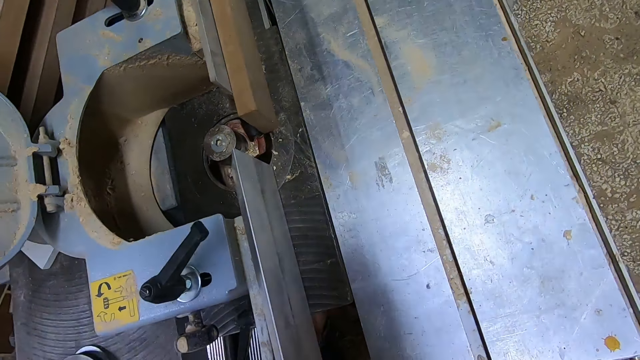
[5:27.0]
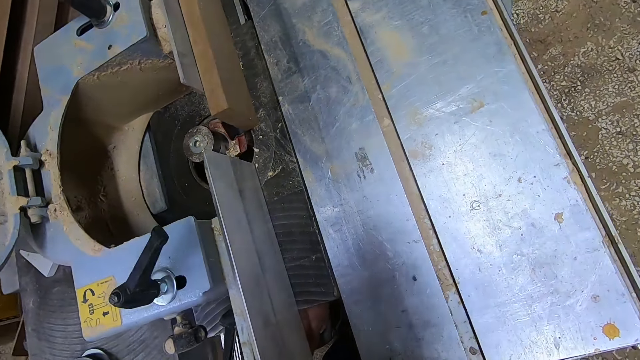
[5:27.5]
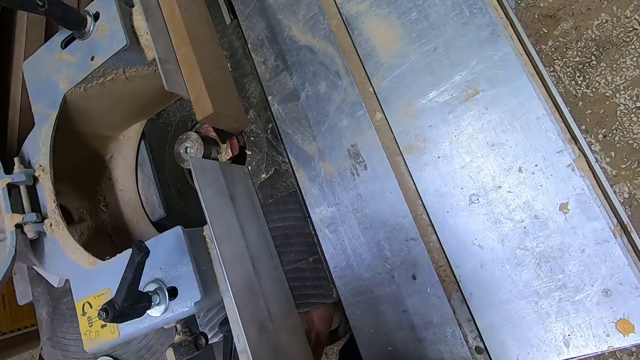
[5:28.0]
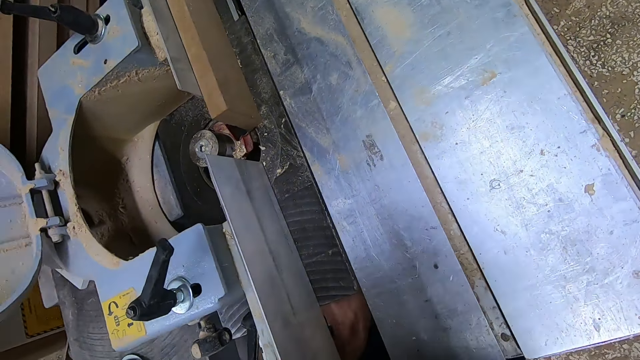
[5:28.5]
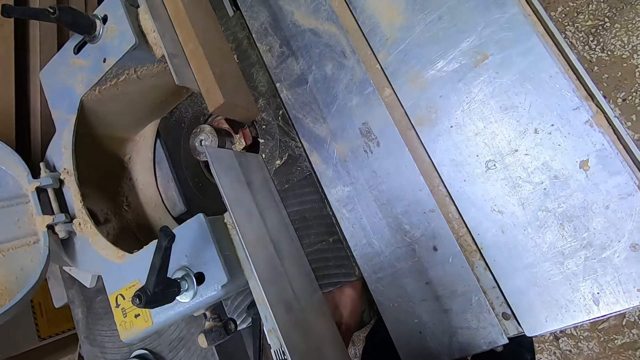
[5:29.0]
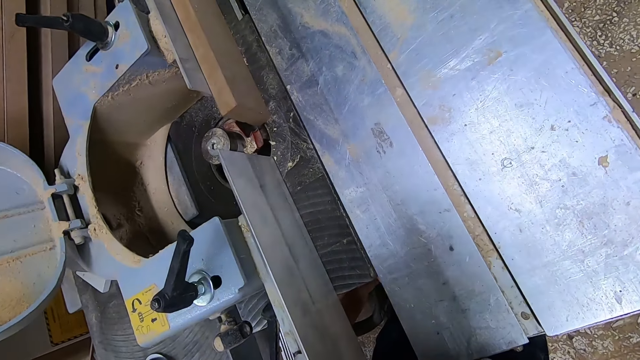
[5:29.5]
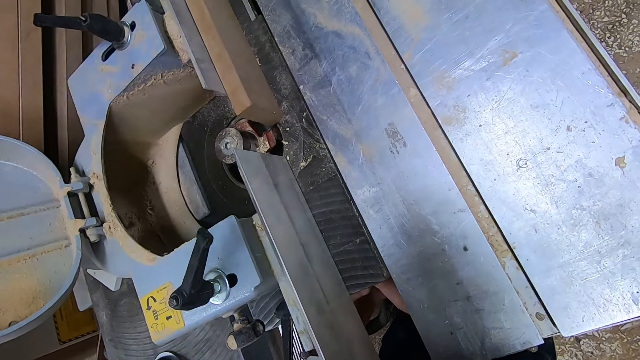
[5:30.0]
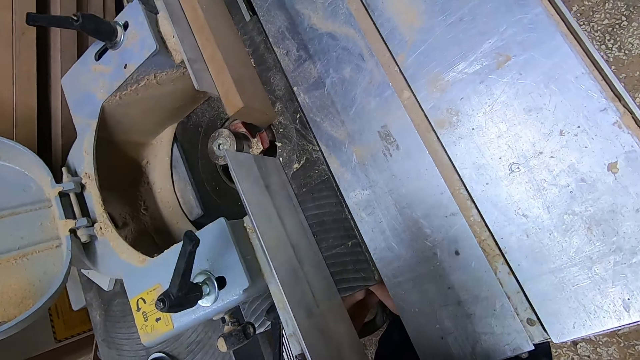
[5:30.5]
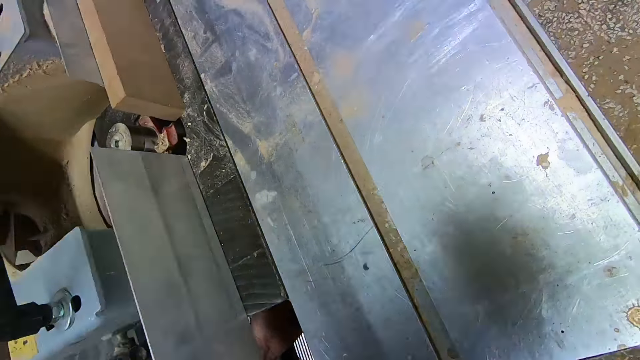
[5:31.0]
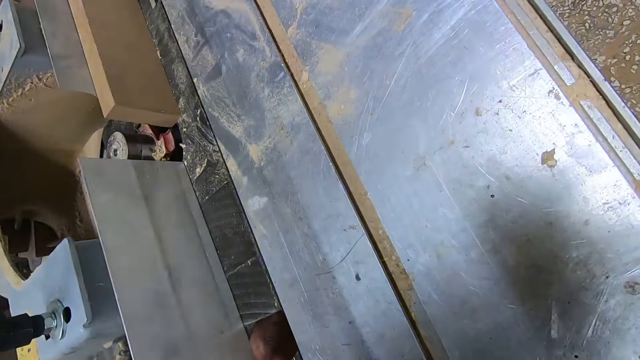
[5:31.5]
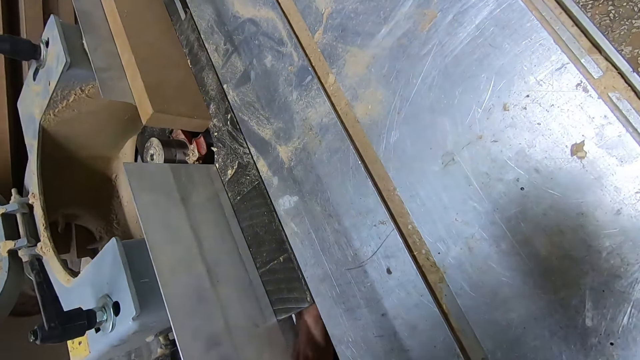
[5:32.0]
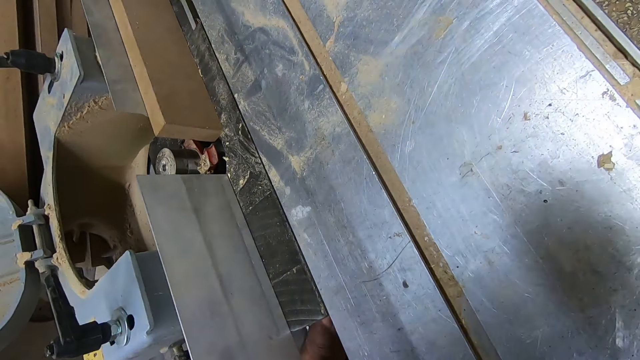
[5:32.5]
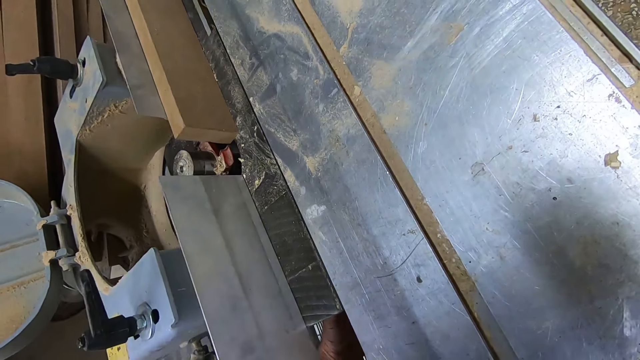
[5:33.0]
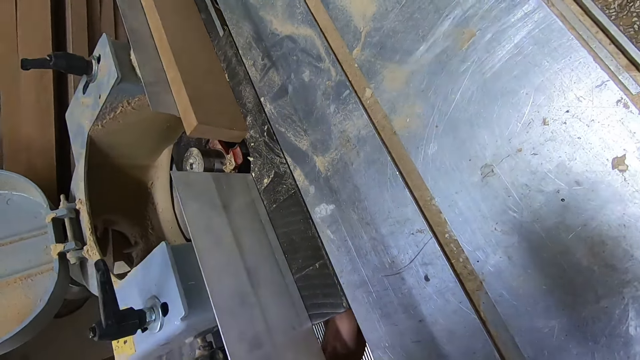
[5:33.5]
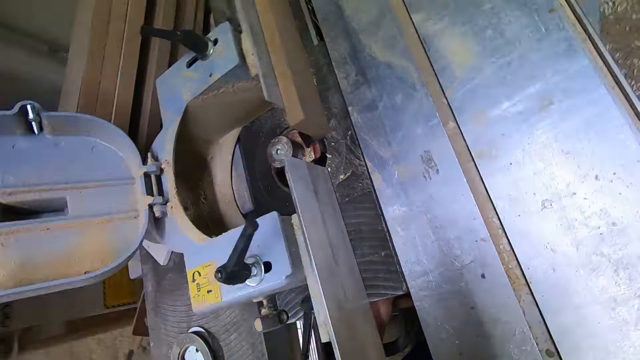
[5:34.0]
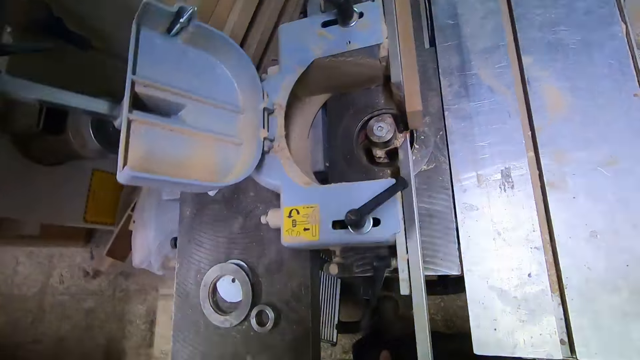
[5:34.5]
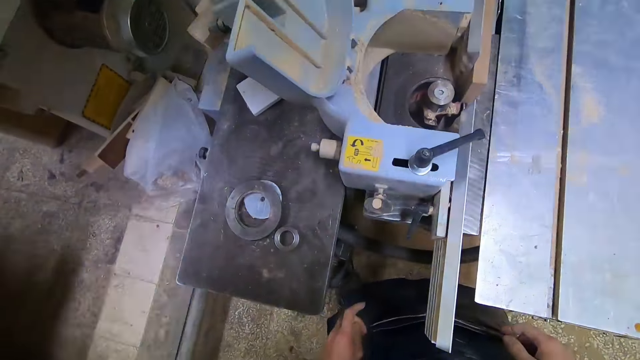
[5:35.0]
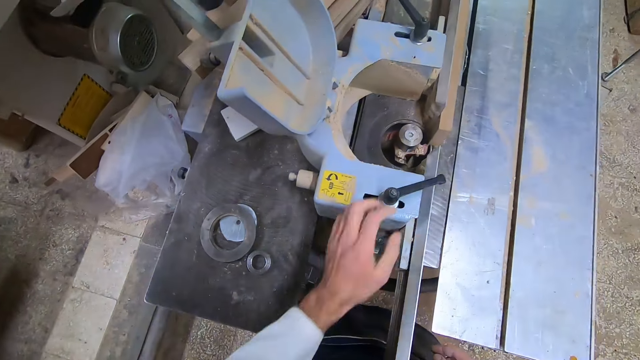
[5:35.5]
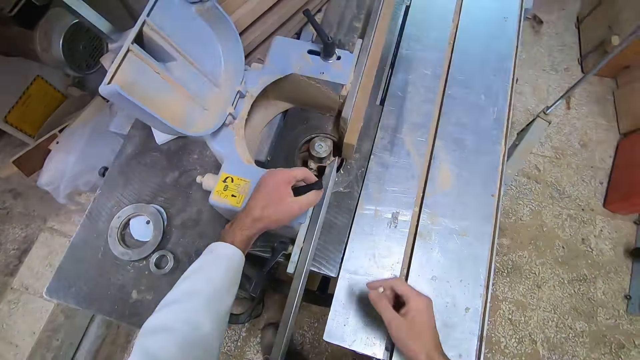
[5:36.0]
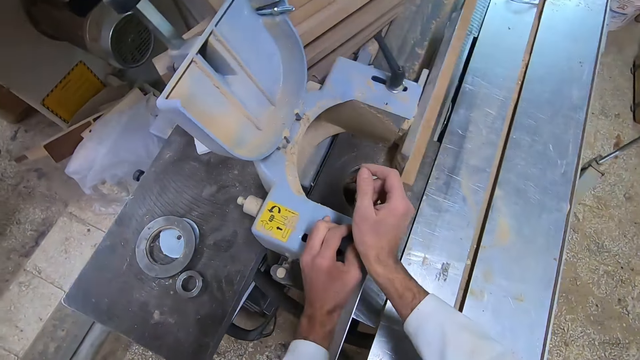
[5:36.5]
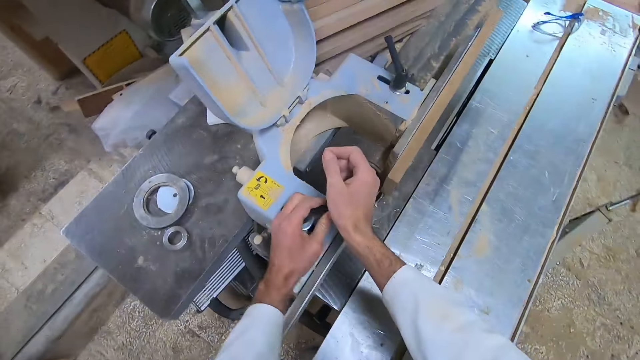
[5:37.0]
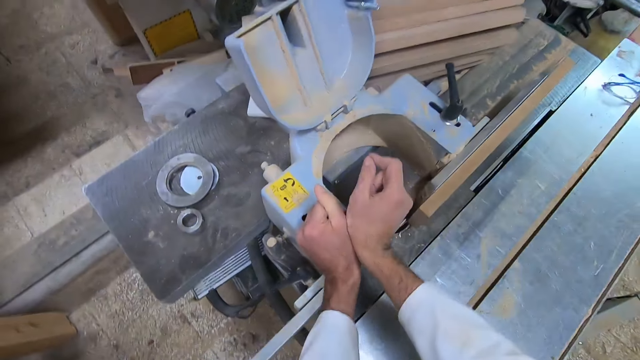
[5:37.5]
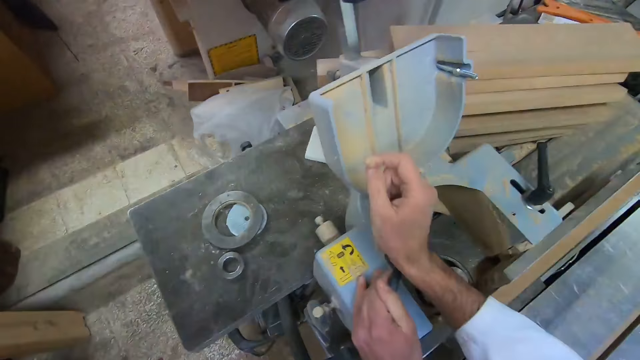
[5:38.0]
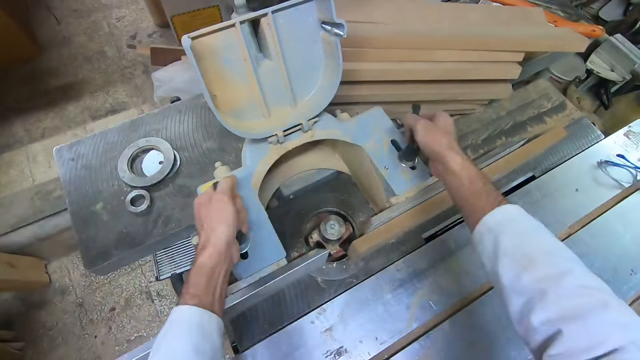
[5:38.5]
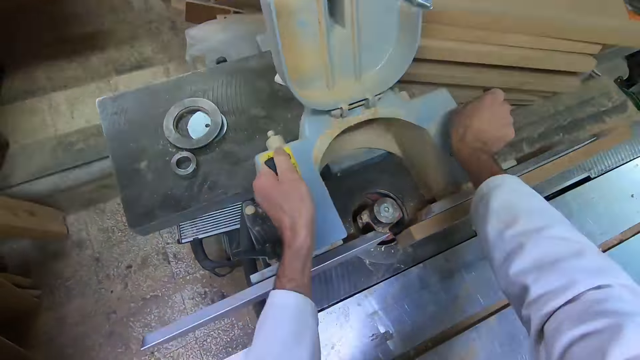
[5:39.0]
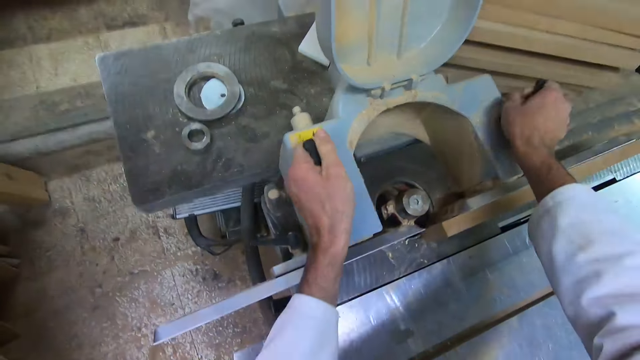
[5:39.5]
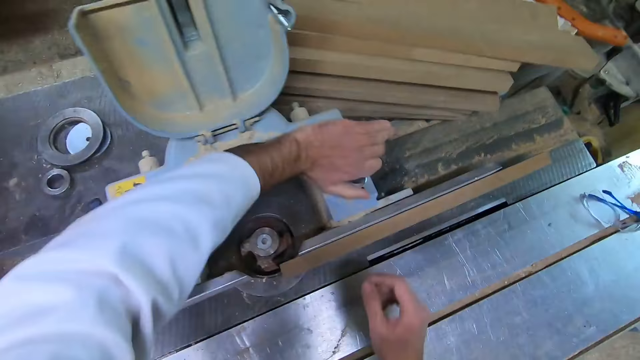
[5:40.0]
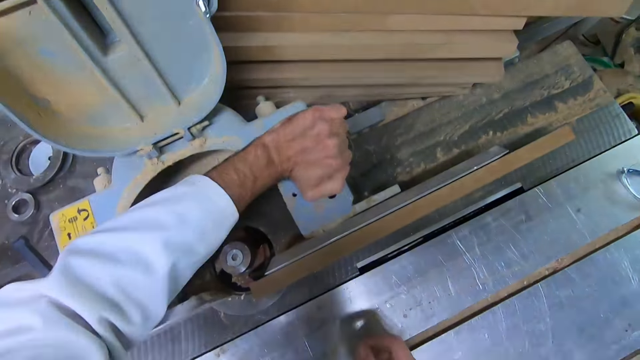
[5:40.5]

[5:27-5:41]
The camera wearer touches something. They hold something. They adjust the handles of the dust collector. They tighten something.

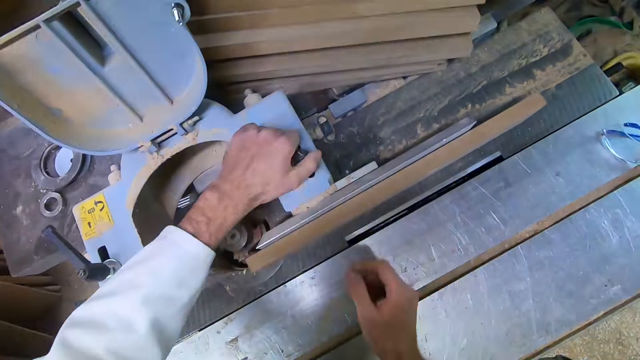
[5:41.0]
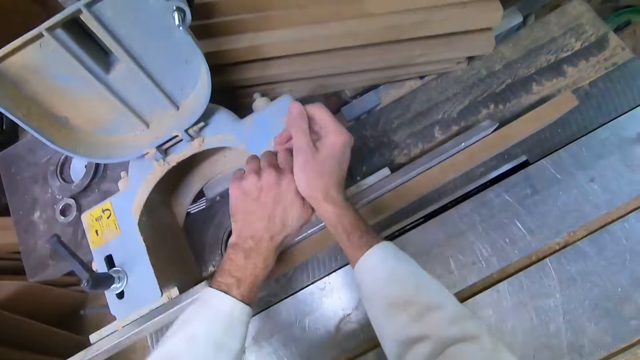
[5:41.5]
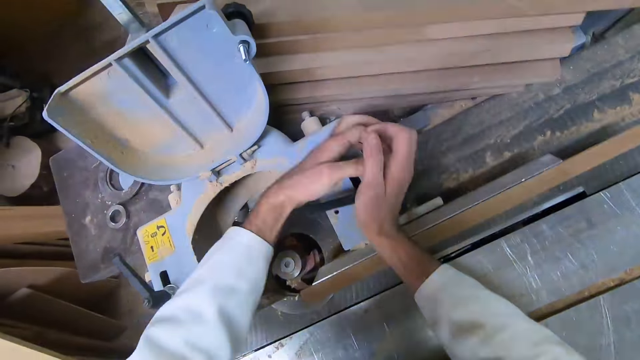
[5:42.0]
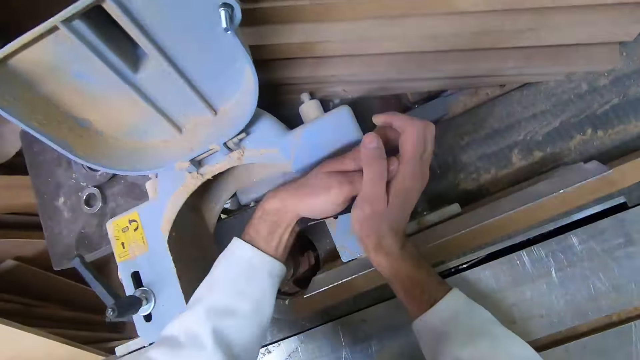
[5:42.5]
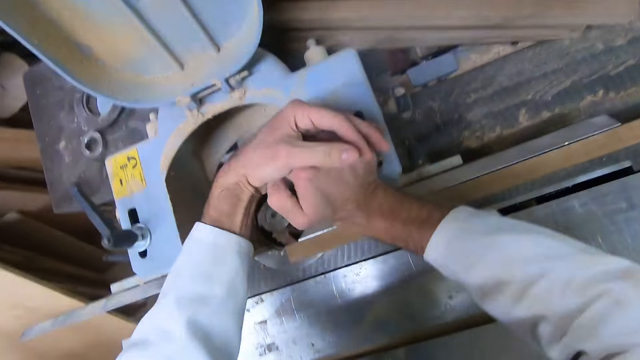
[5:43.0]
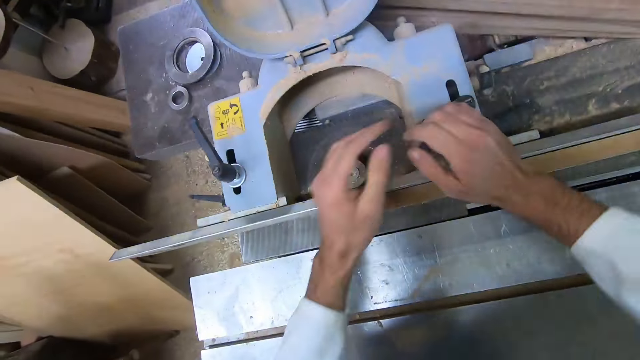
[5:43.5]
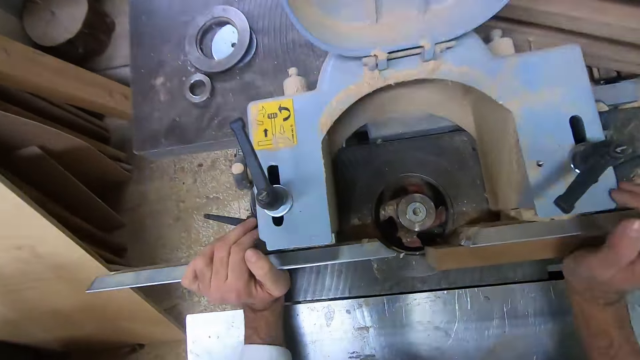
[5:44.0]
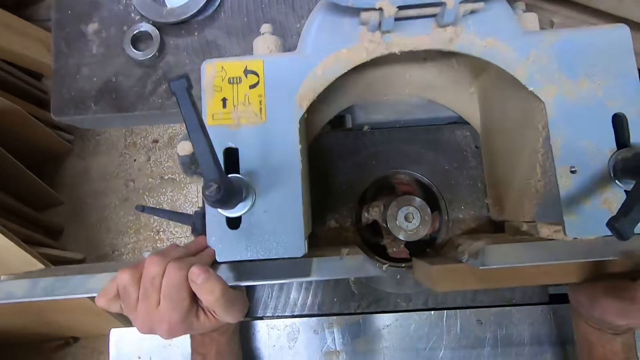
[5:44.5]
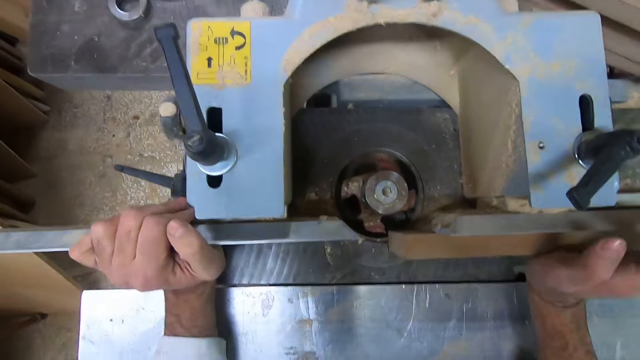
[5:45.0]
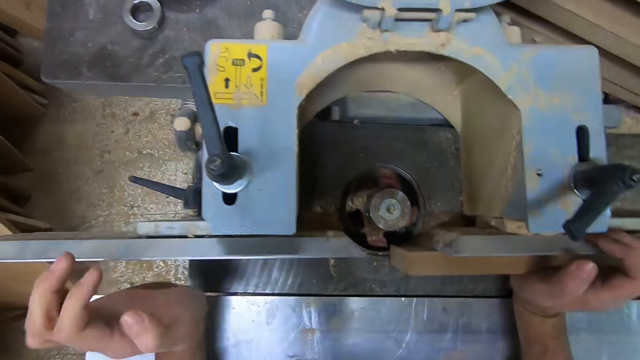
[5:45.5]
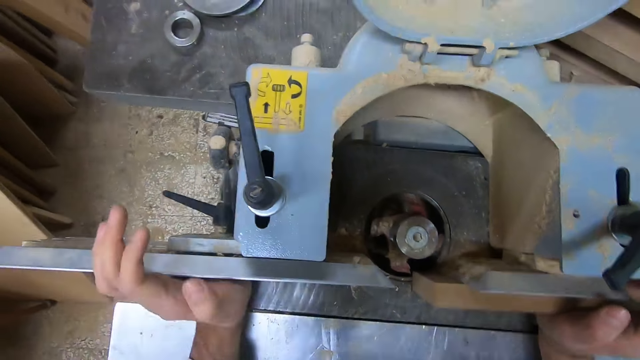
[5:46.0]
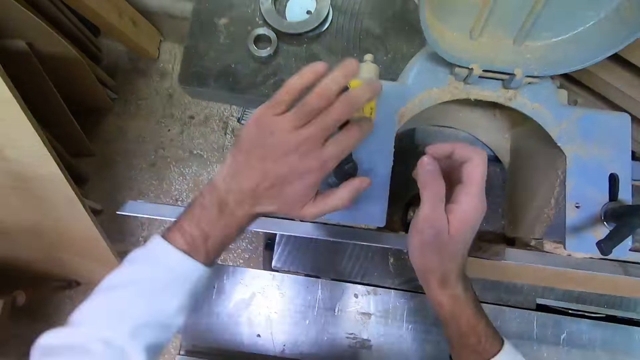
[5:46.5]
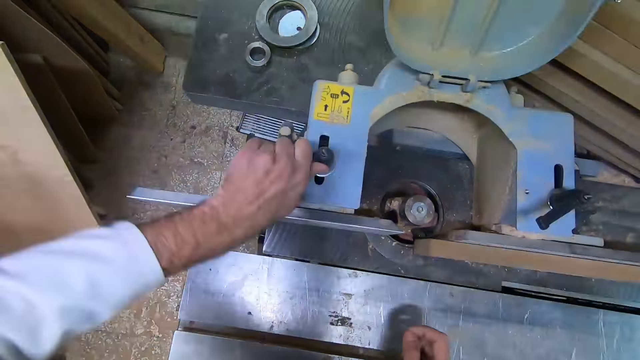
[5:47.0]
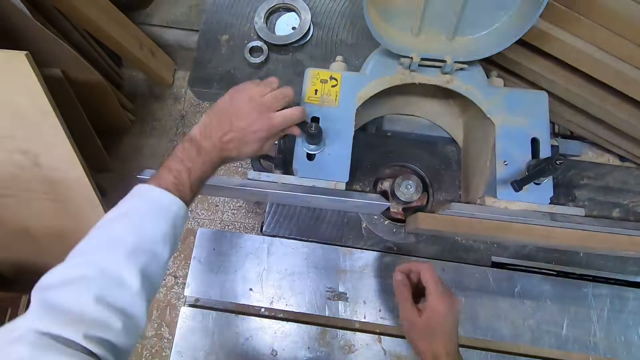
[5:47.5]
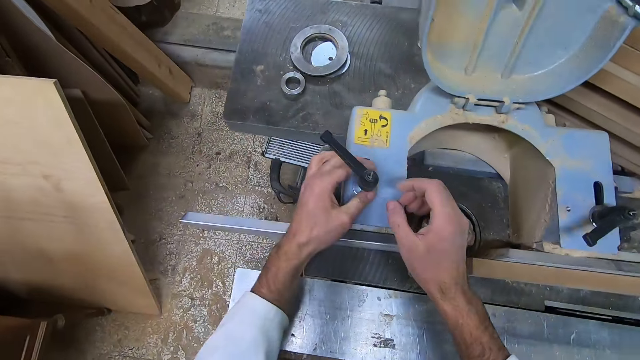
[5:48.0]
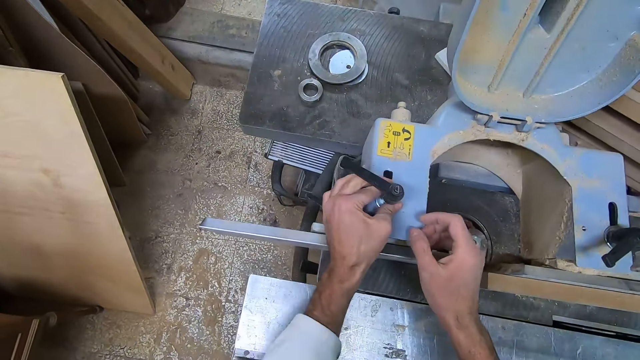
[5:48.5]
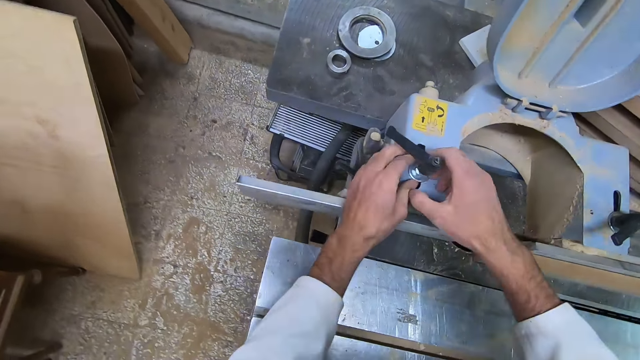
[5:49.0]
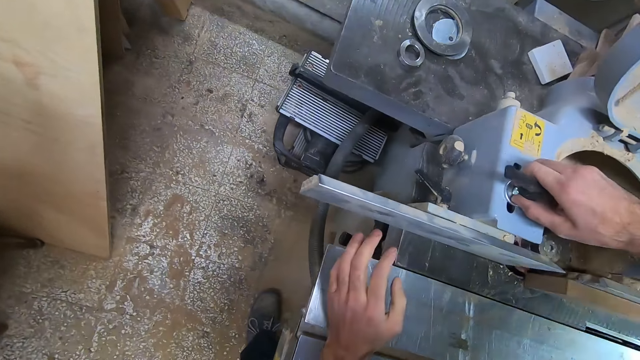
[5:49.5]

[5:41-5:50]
The camera wearer adjusts the rip fence and wooden piece by the dust collector. They check if the fence is tight. They tighten something. They adjust the handle of the dust collector.
